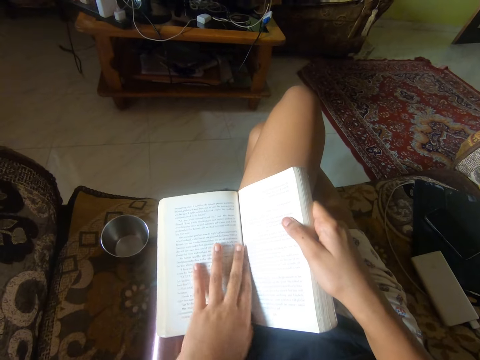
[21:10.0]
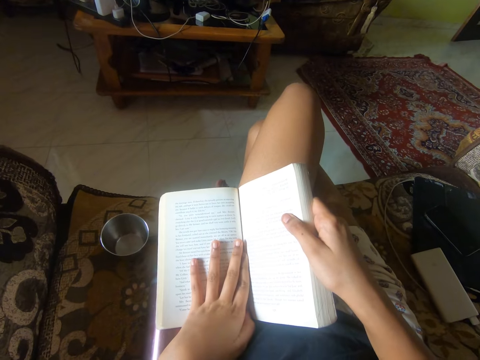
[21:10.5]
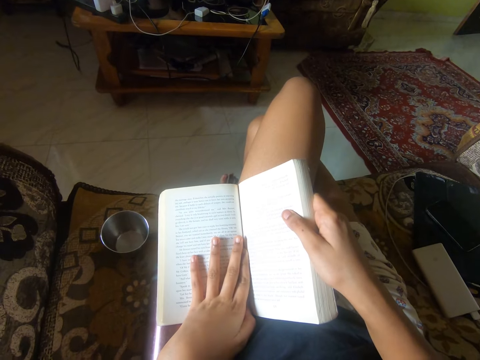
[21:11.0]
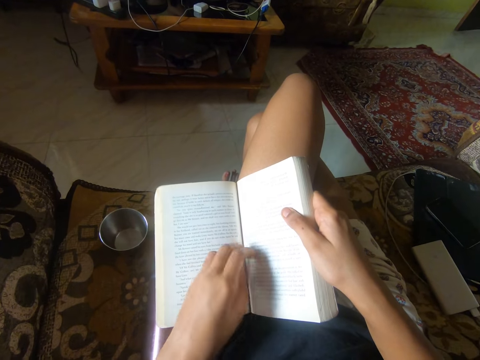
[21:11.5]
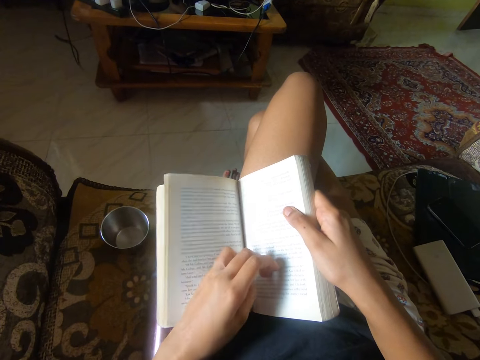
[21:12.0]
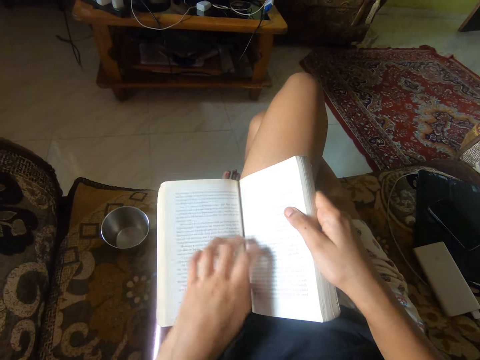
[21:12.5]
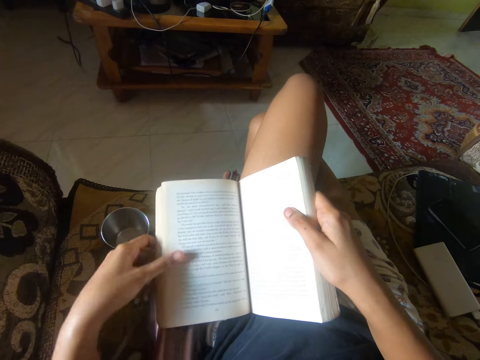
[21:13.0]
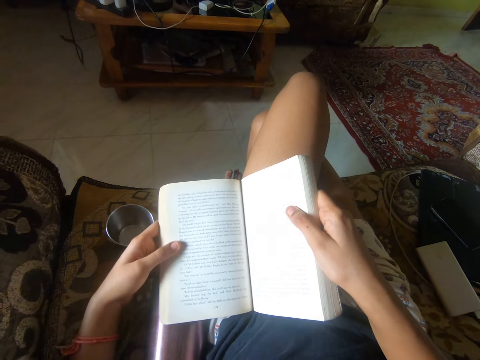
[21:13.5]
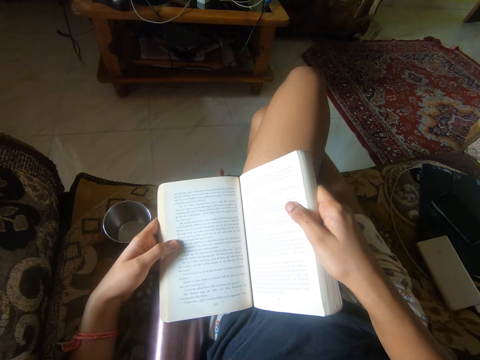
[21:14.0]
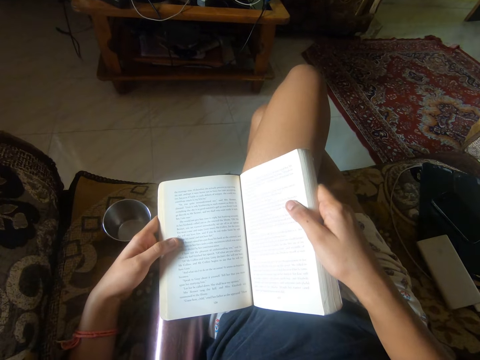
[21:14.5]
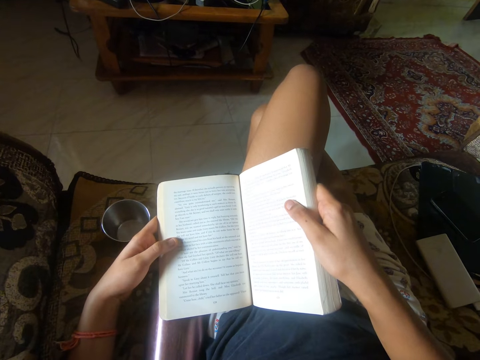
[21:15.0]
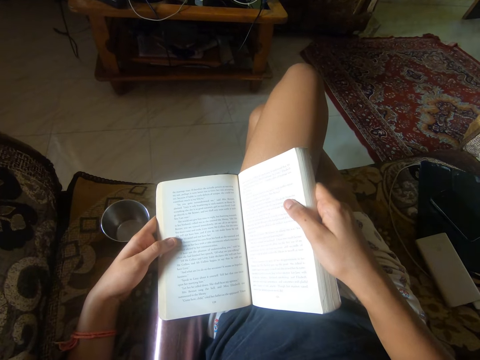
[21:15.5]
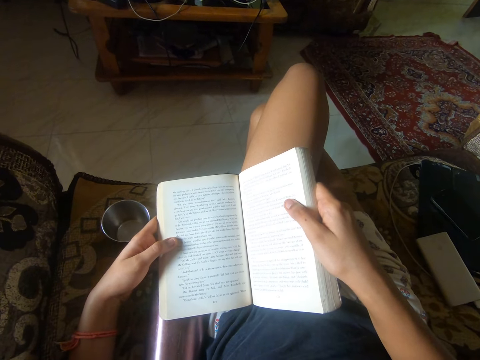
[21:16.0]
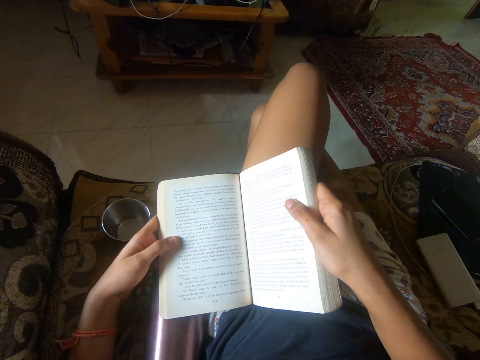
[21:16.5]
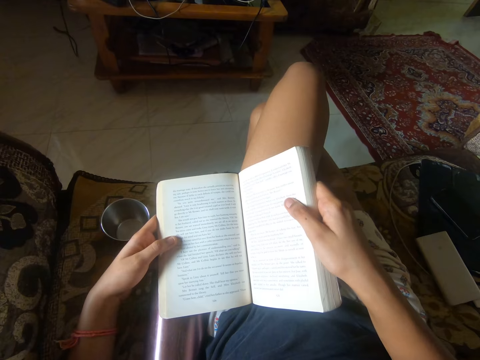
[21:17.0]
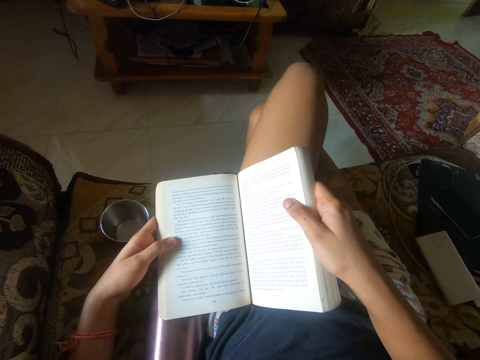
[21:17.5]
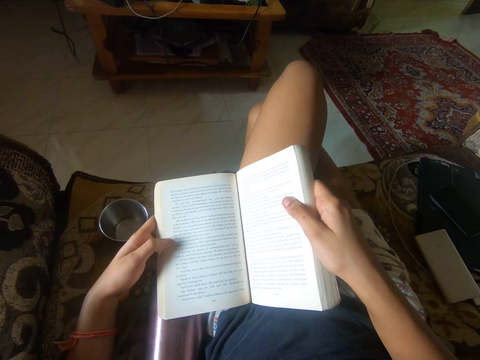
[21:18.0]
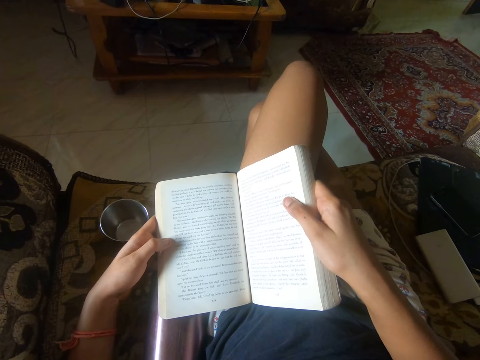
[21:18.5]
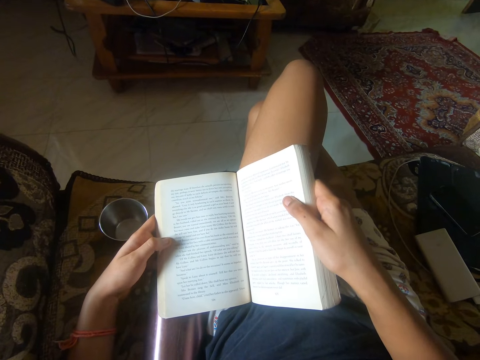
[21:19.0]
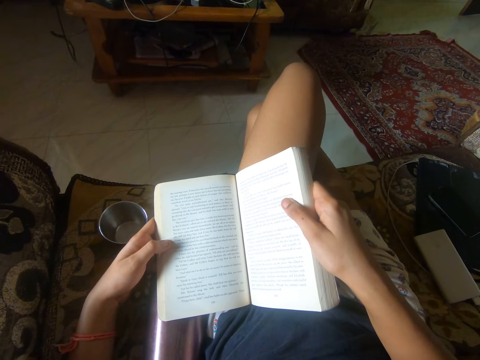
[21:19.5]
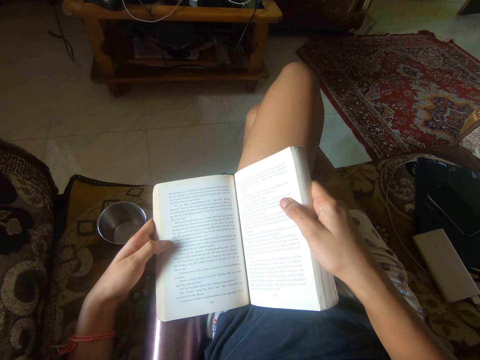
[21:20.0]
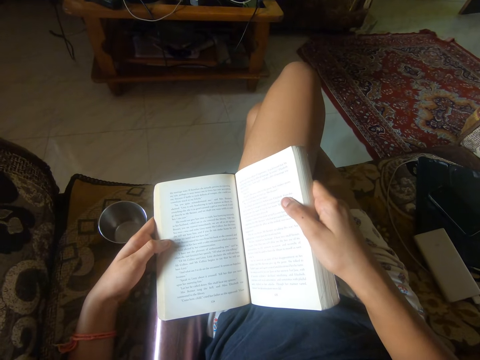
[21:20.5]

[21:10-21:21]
The camera wearer places her left hand at the middle of the book. She shakes her toes. She folds her fingers. She holds back the book with her left hand. She looks at the book. She reads some writings from the book.

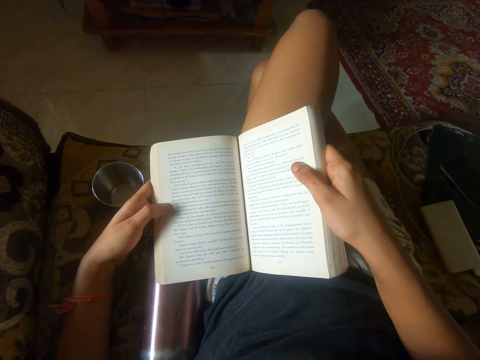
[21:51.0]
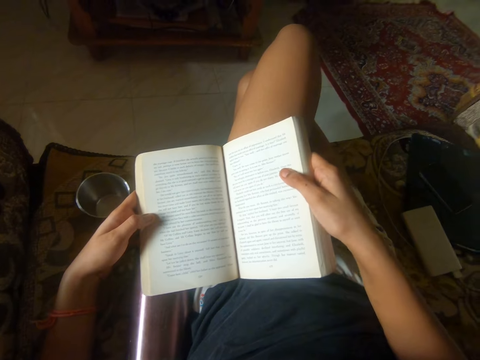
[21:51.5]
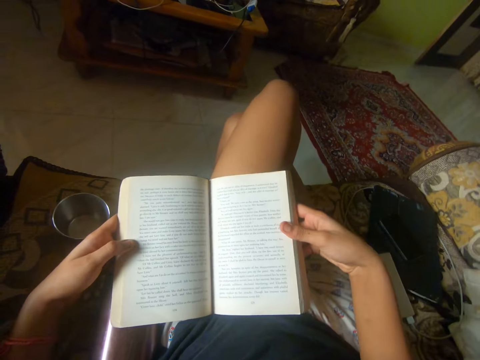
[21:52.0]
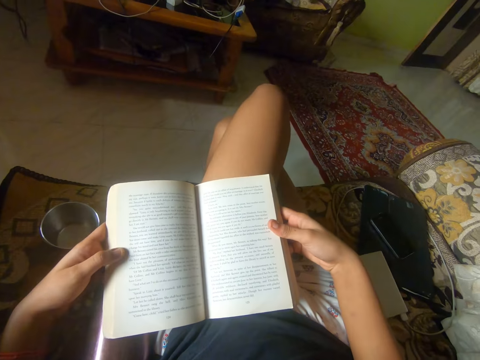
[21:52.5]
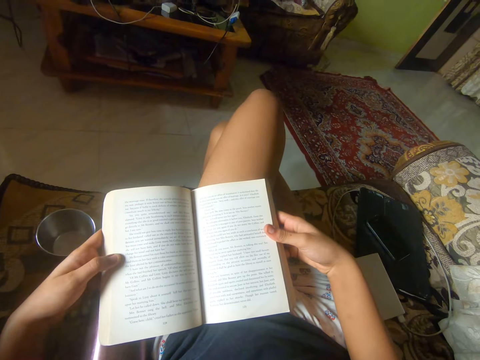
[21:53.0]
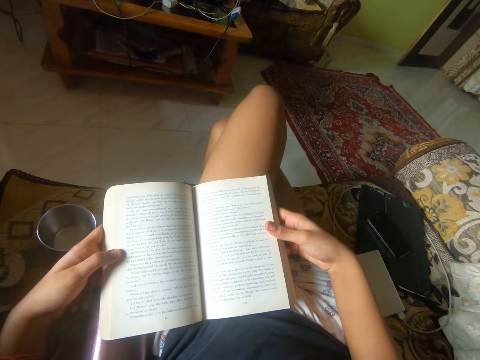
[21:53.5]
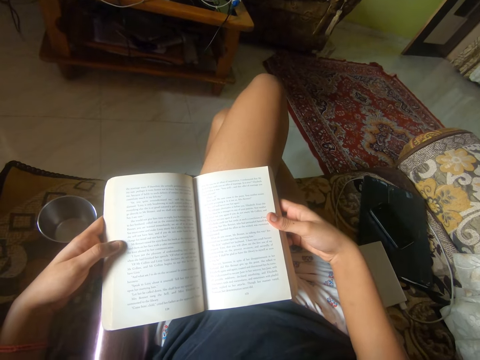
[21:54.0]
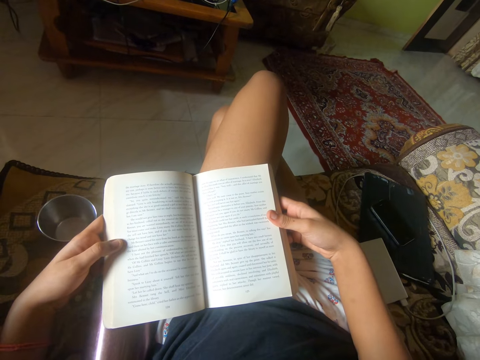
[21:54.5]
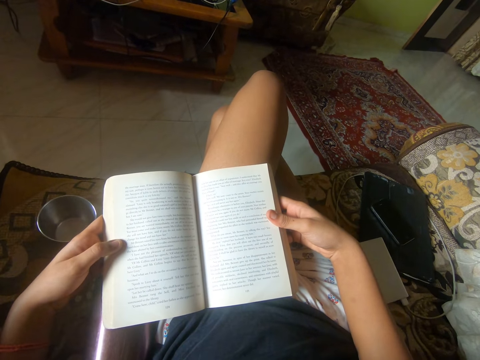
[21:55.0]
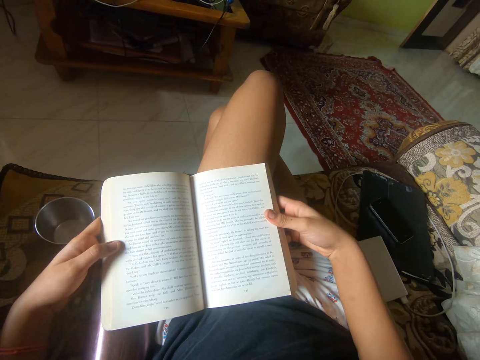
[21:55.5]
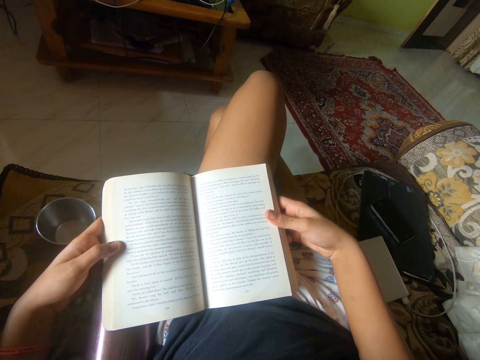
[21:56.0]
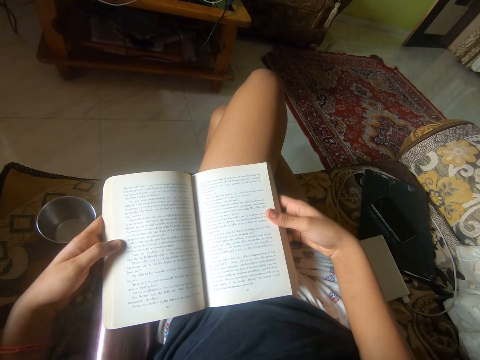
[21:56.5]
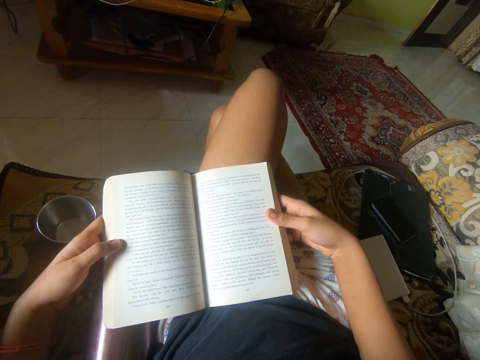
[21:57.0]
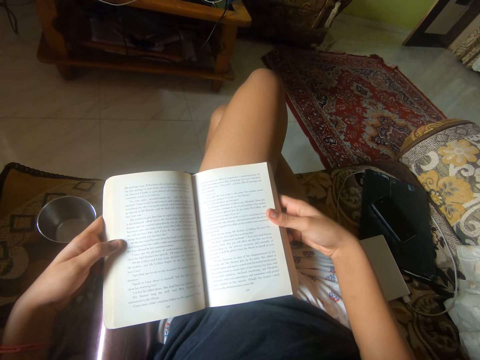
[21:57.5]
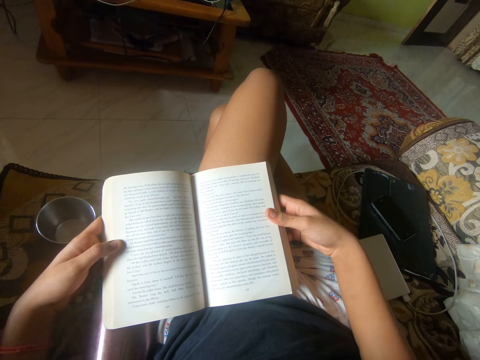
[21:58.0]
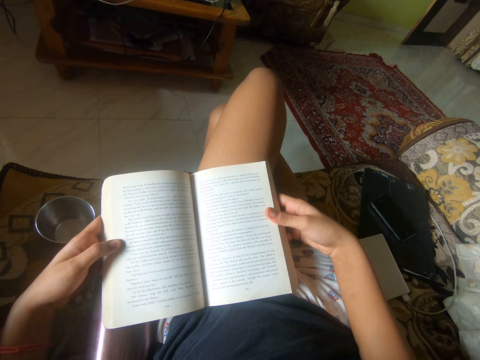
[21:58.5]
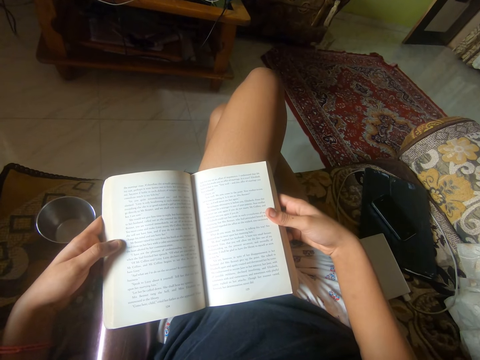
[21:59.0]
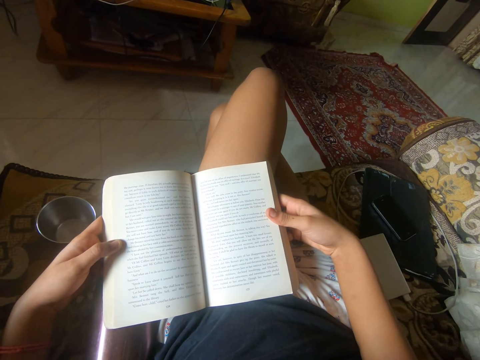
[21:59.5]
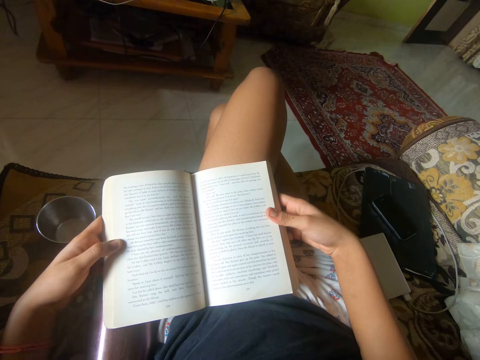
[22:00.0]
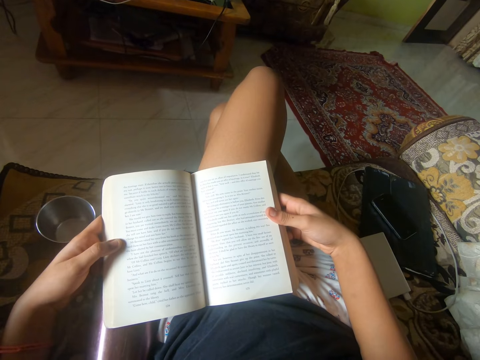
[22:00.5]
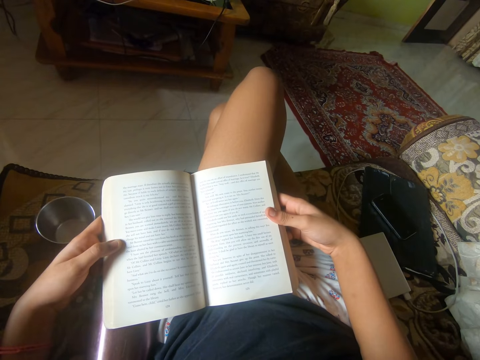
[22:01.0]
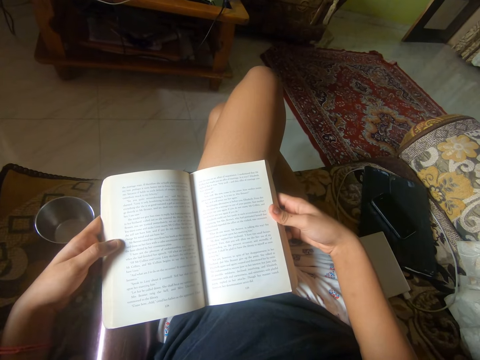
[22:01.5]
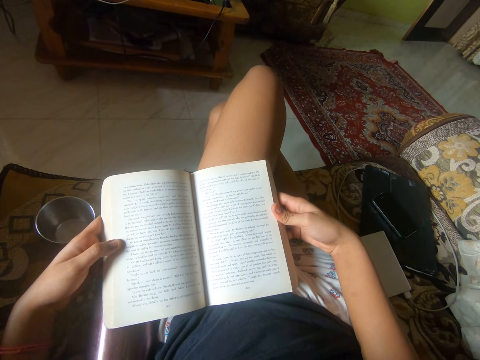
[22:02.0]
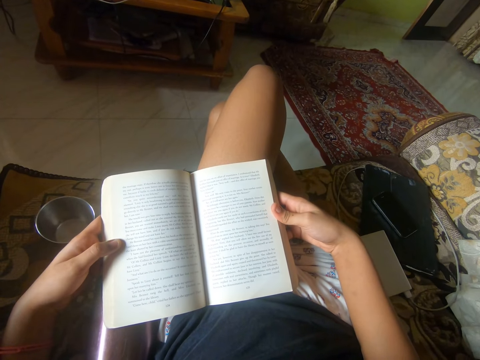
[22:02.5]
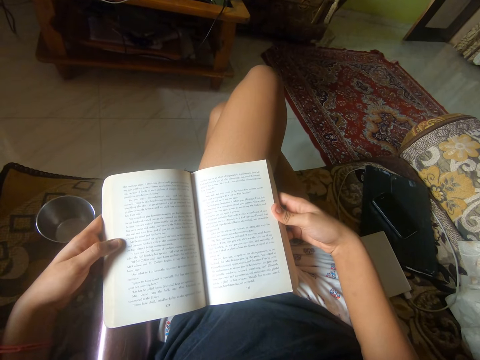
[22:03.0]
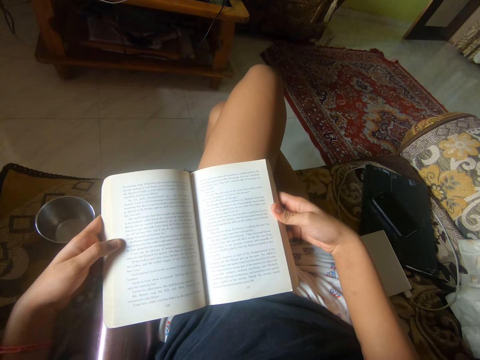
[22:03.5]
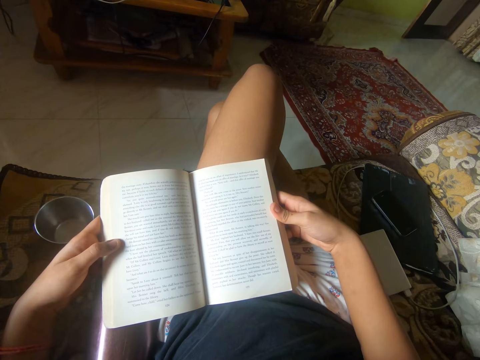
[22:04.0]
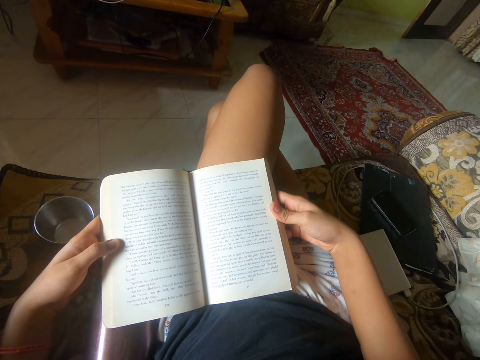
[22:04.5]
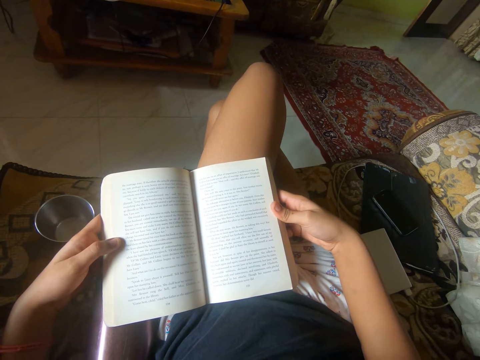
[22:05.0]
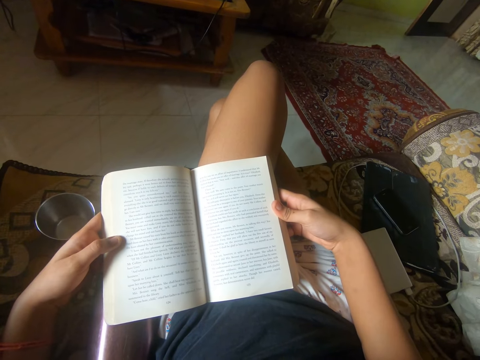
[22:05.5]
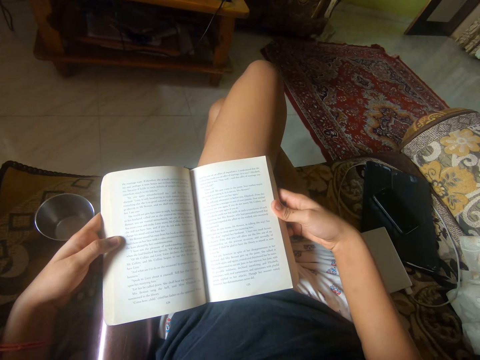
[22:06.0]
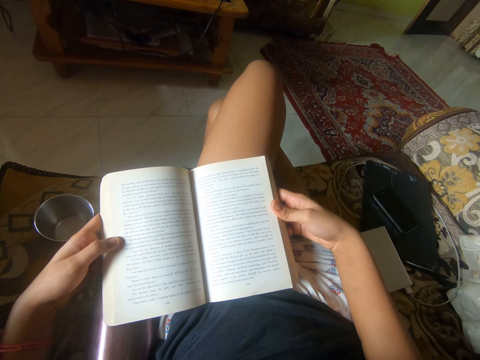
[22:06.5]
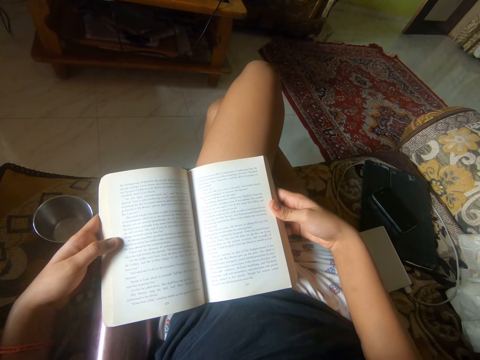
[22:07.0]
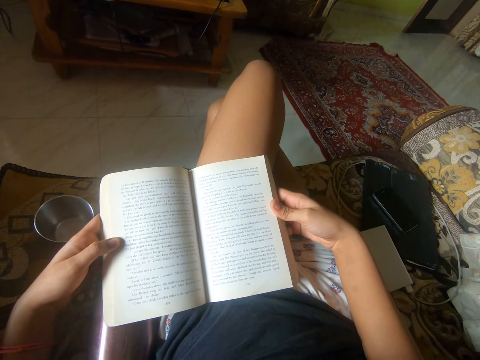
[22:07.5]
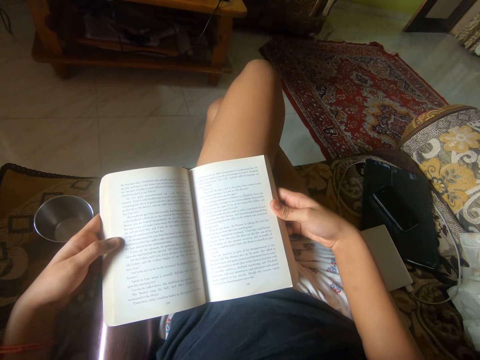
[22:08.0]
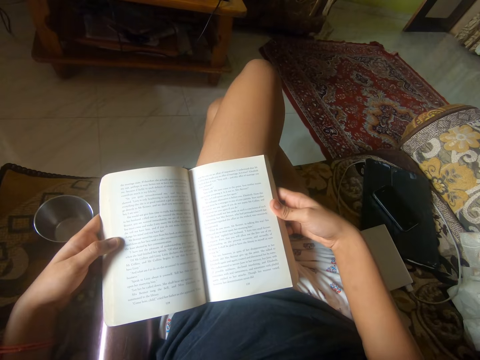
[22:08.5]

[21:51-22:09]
The camera wearer stretches her hands. She reads some writings from the book. She raises her thumb. She reads some writings from the book.
